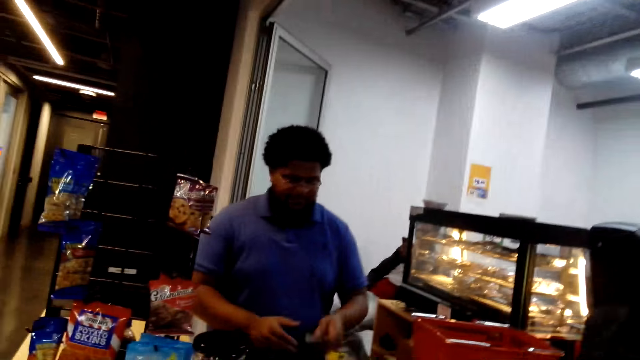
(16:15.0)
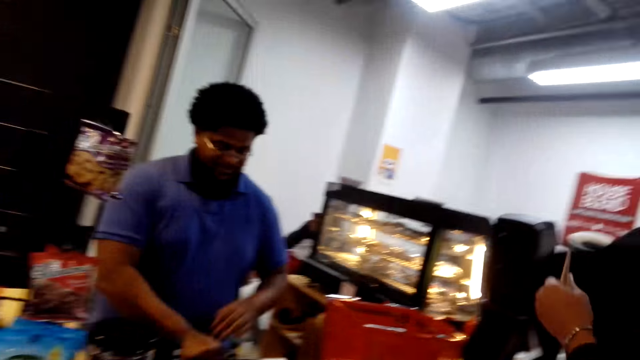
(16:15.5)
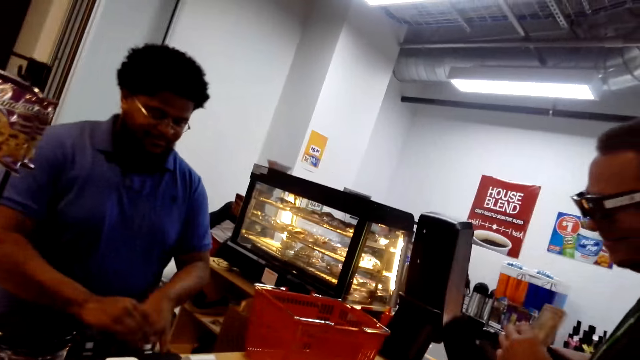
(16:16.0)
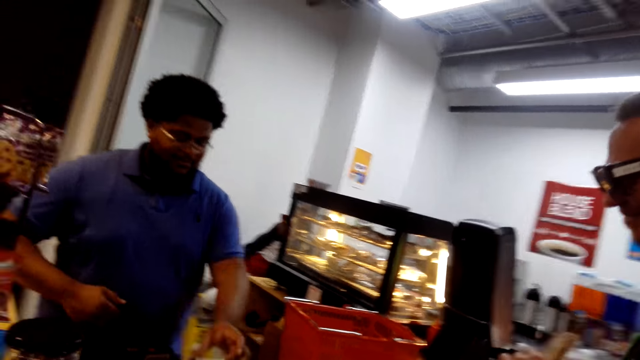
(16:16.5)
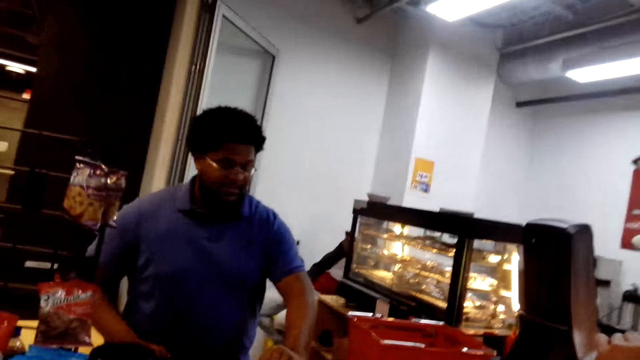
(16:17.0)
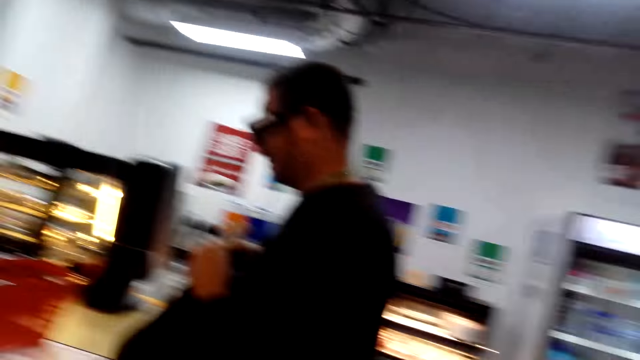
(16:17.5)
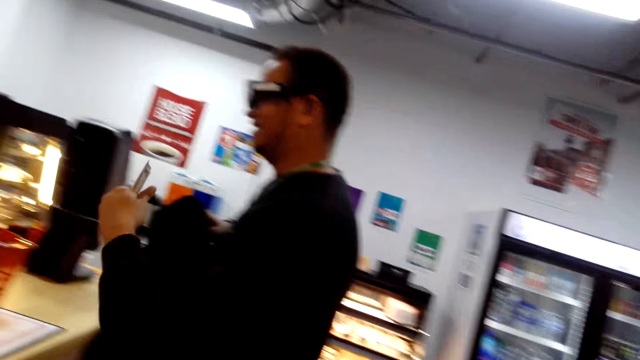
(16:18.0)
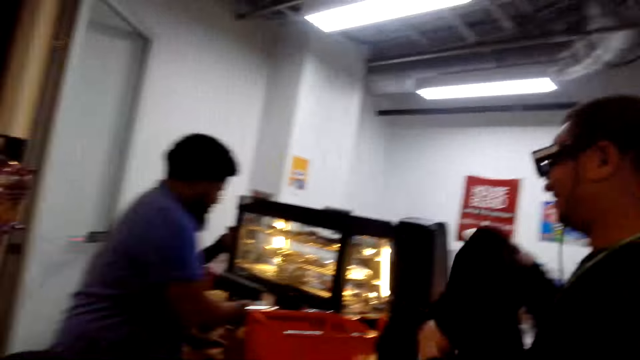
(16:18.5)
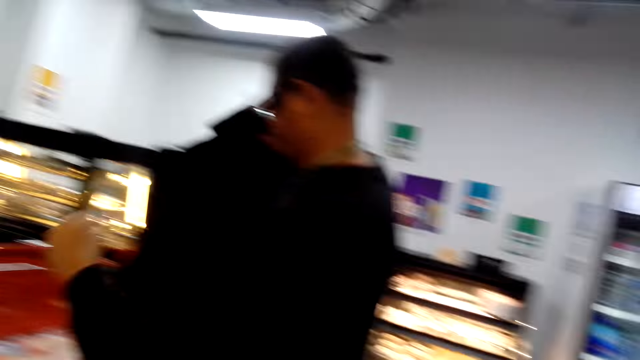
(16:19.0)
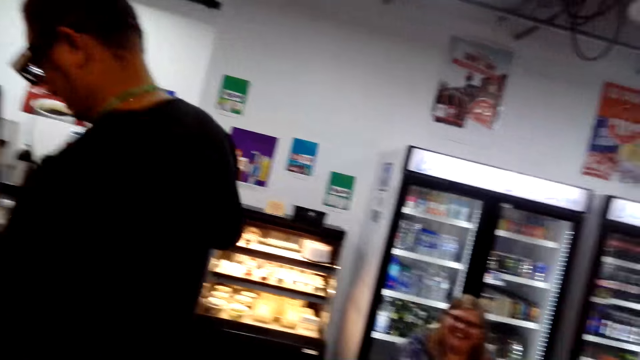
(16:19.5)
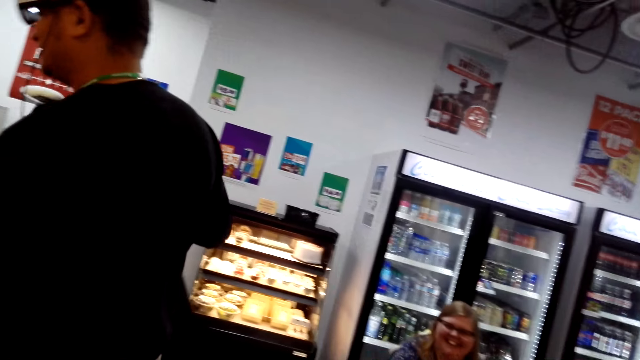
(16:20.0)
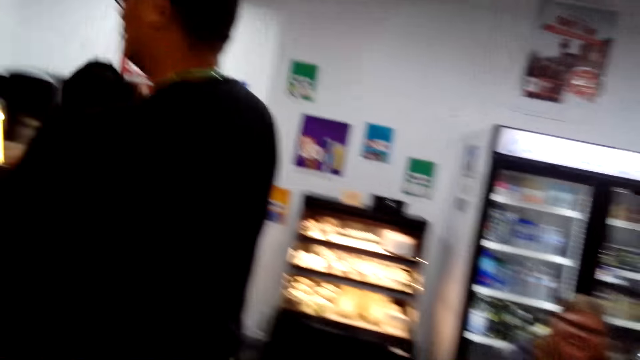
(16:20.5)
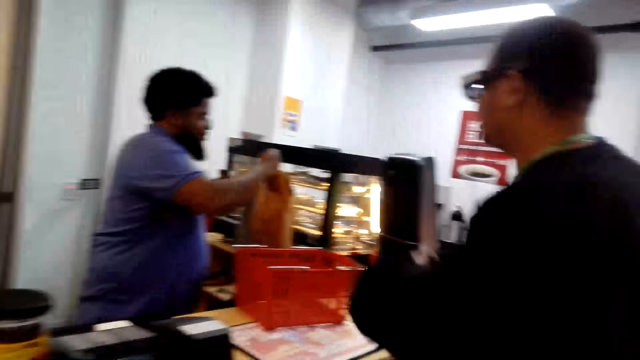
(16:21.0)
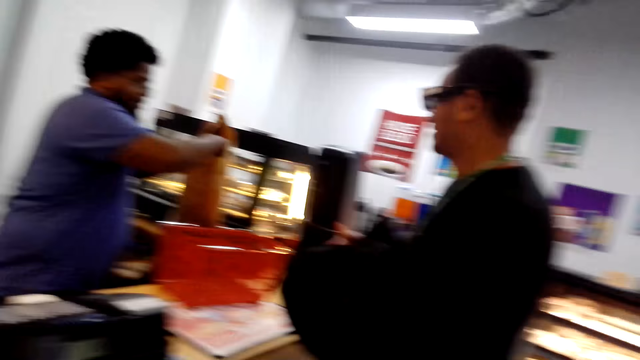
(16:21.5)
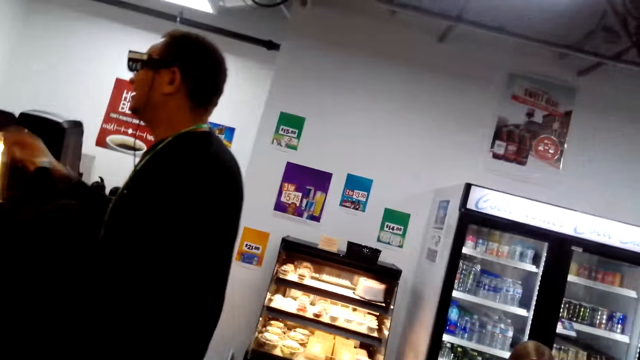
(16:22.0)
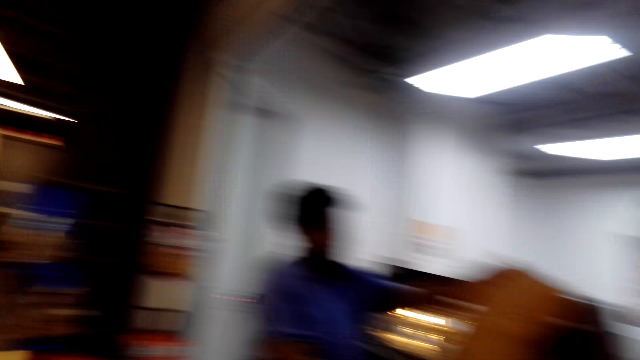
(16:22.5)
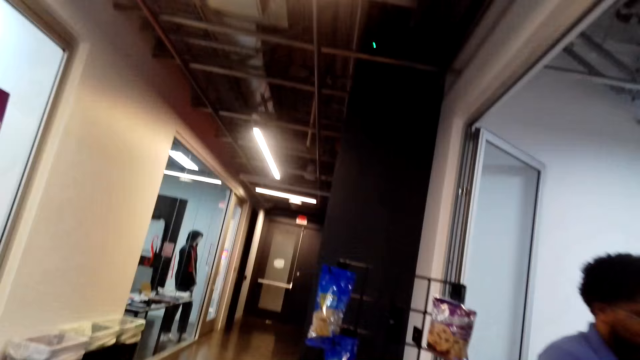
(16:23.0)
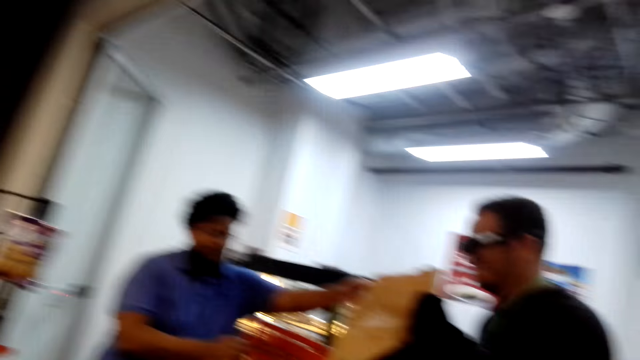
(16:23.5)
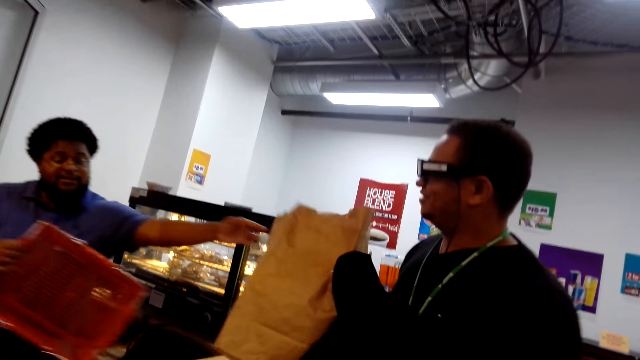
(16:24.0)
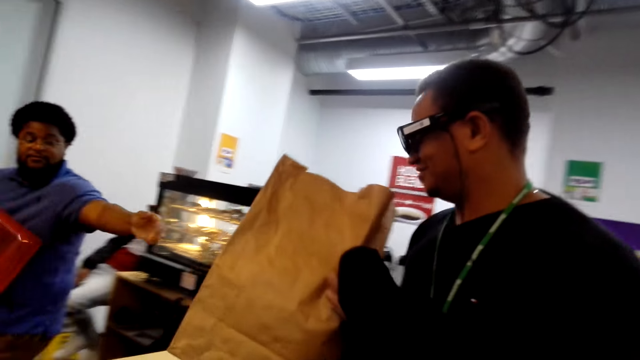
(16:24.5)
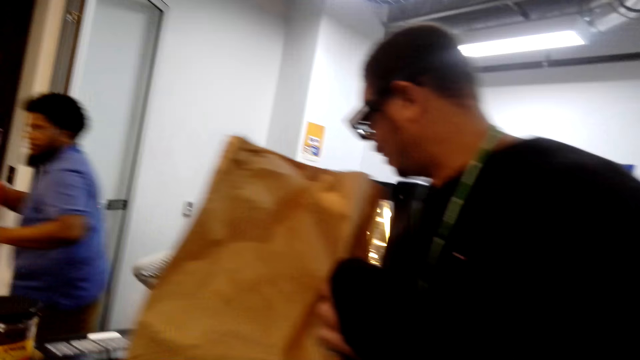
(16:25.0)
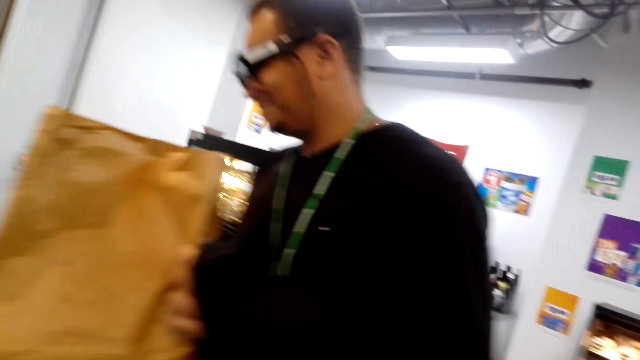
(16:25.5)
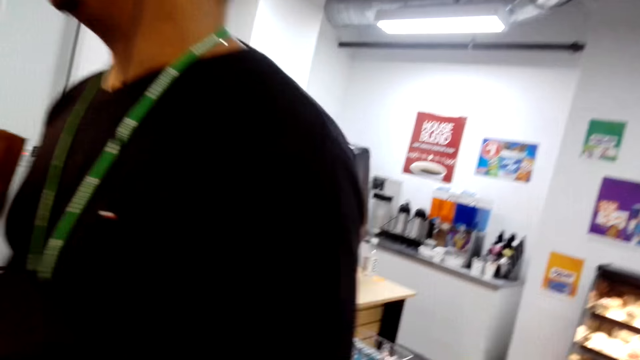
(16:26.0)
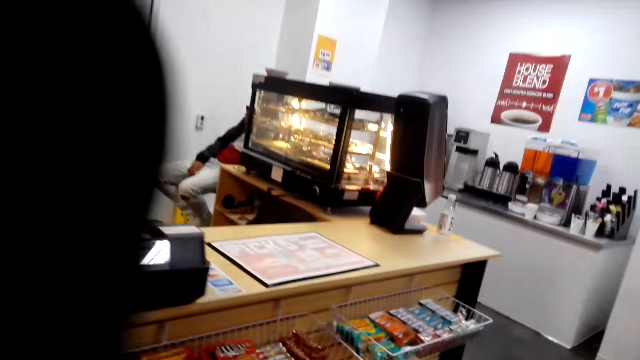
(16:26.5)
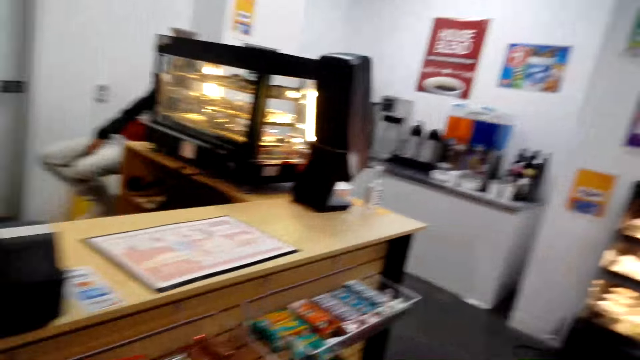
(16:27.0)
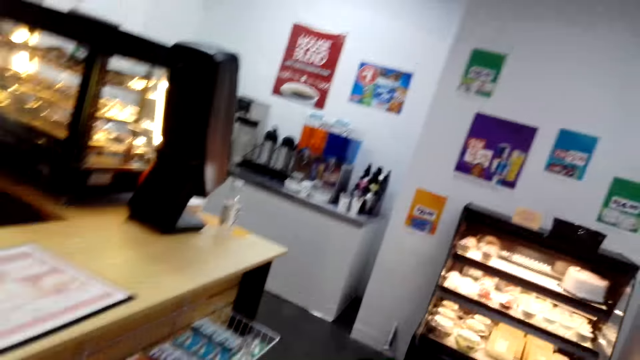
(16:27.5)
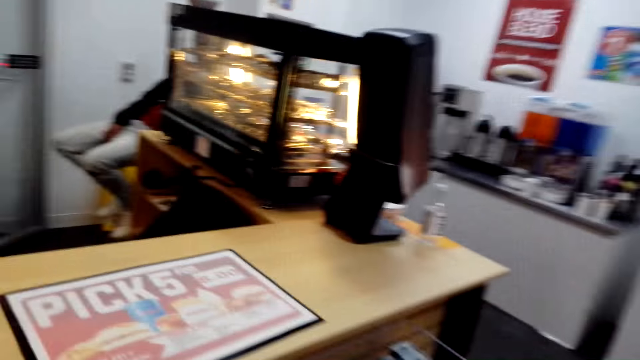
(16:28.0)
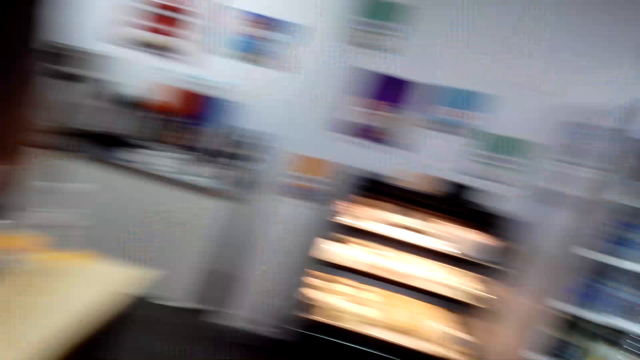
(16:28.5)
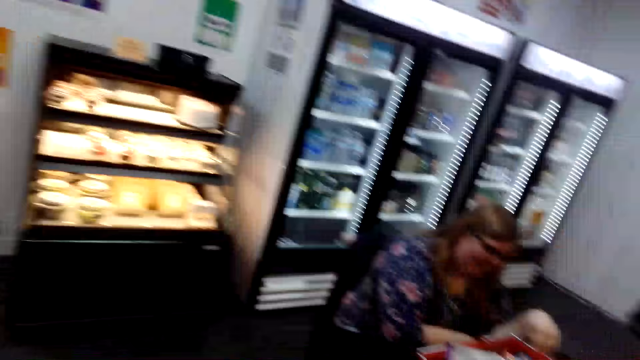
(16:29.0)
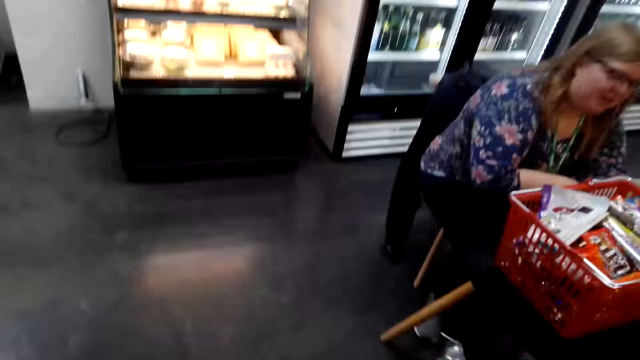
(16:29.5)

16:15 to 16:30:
A man closes the drawer. Another man picks up the cloth and stretches the cloth. The first man lifts the package. The other man picks up the package. A person gives another person the items. The other man walks around. The camera wearer looks around.

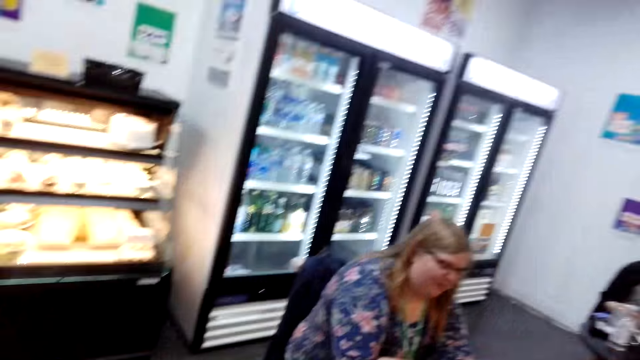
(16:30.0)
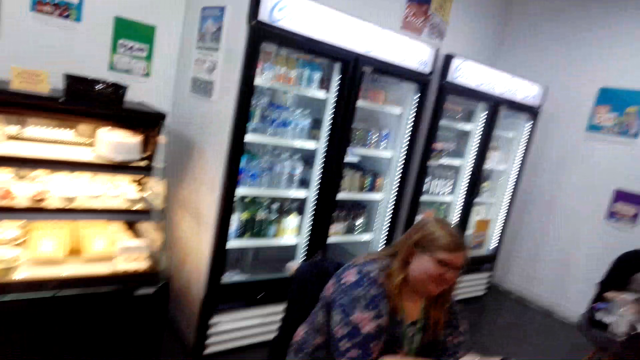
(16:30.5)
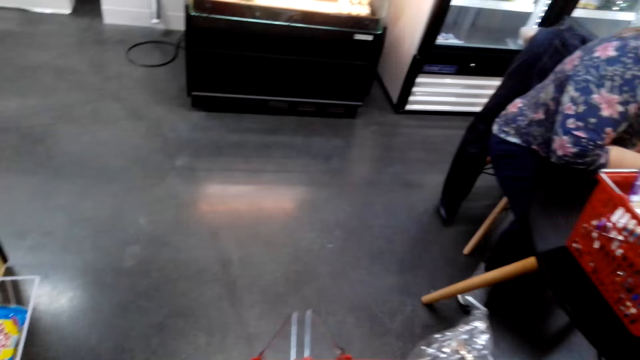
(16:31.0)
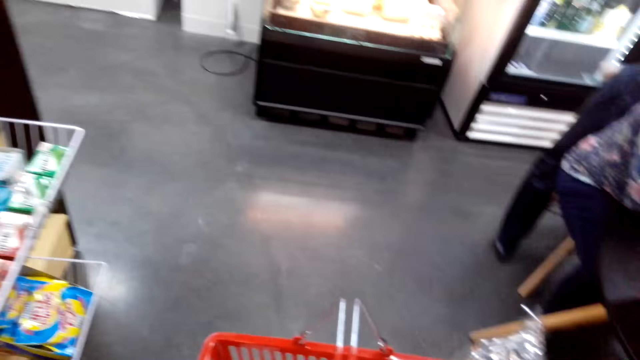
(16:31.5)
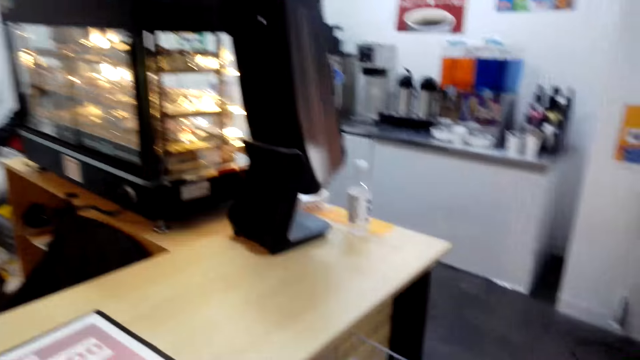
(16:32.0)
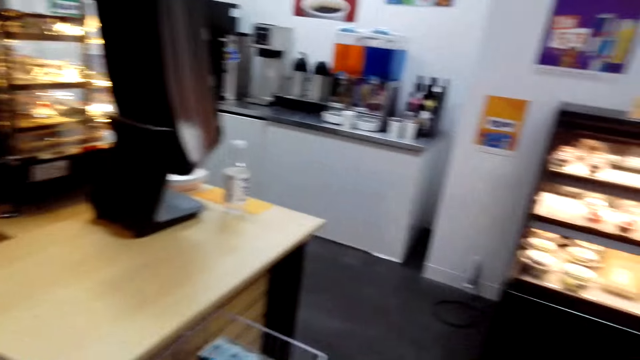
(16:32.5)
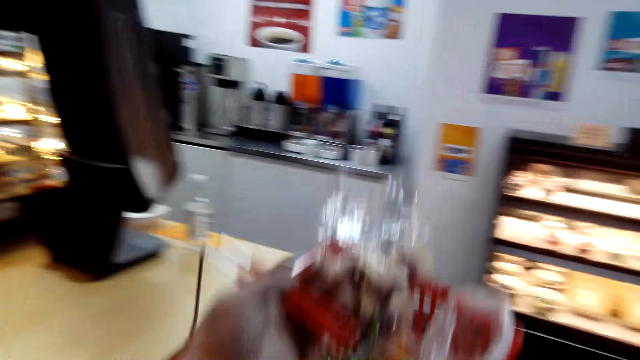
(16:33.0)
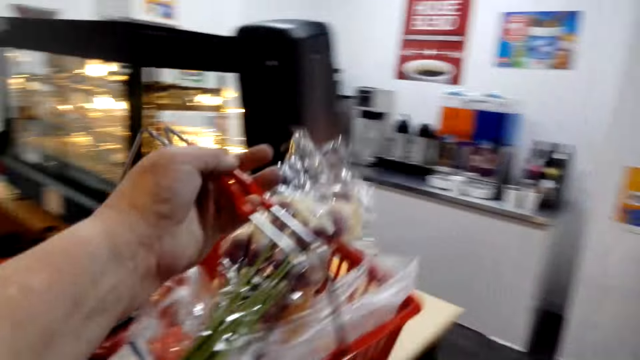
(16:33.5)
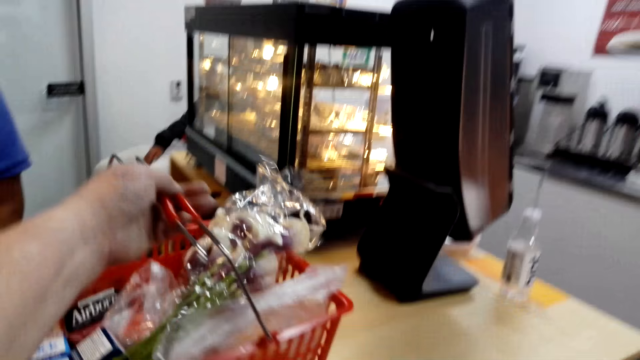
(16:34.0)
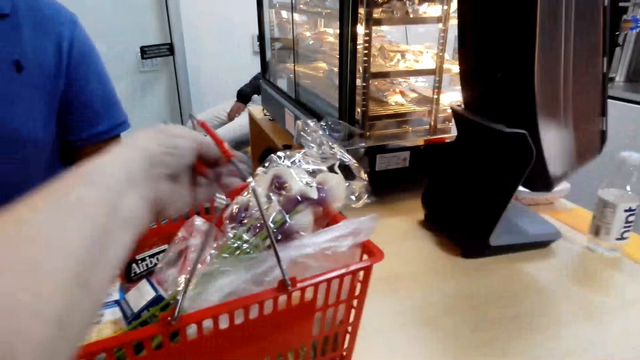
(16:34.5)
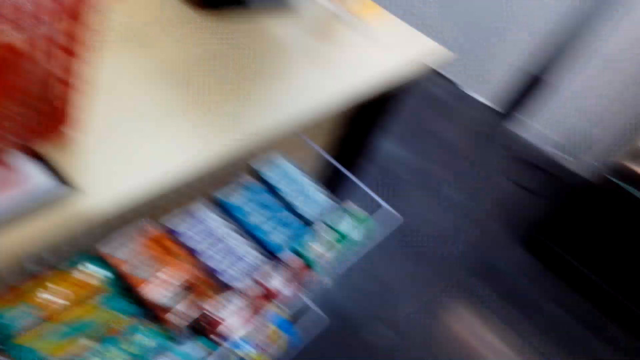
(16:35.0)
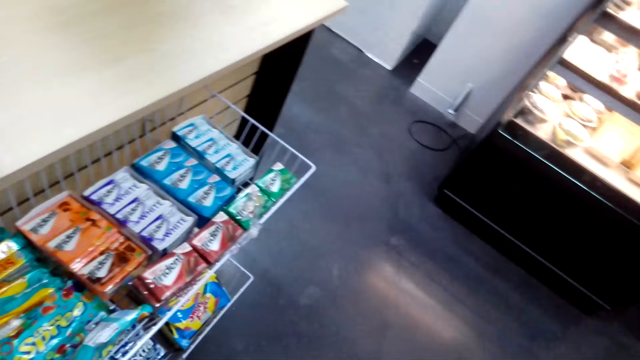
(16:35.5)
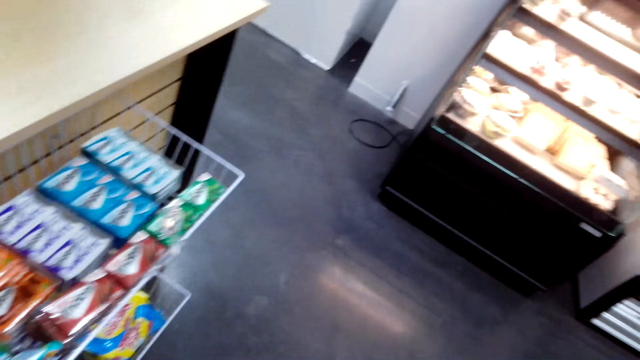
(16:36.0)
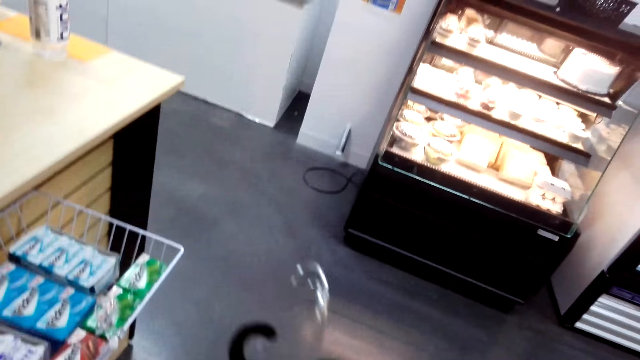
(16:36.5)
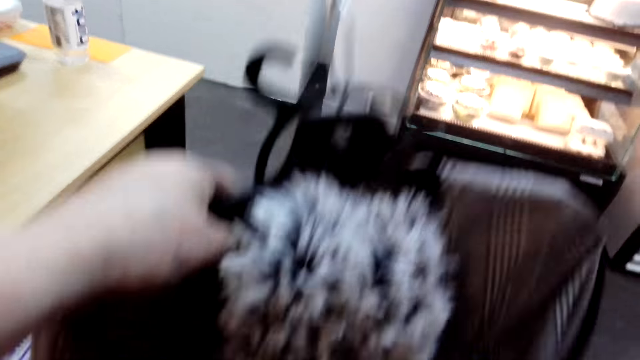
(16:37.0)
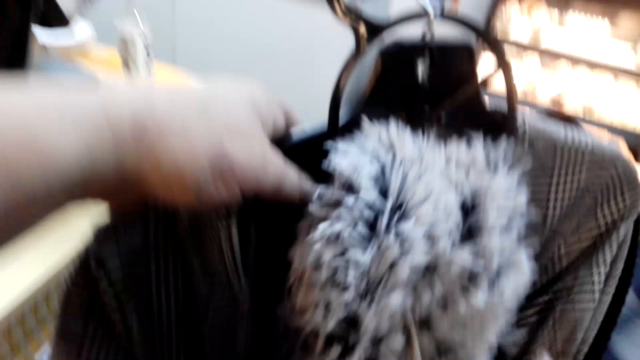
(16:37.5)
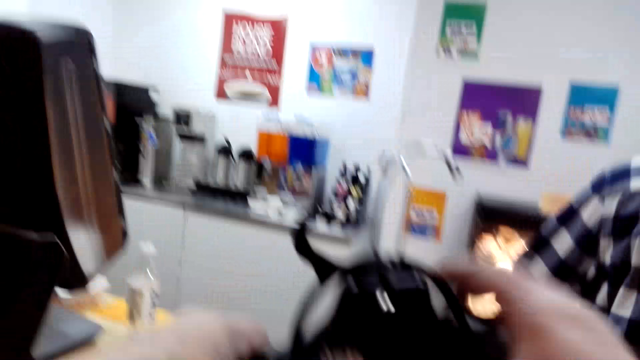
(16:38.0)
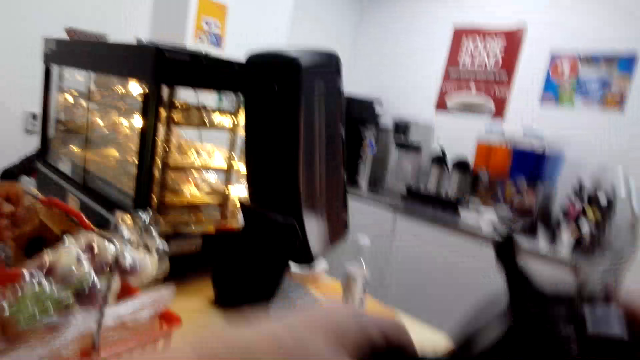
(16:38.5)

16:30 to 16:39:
A woman talks. The camera wearer talks, walks around, and turns around the supermarket. They drop the basket. They walk around and put foodstuffs on the counter.
